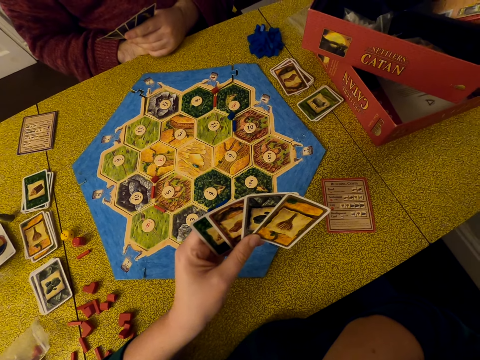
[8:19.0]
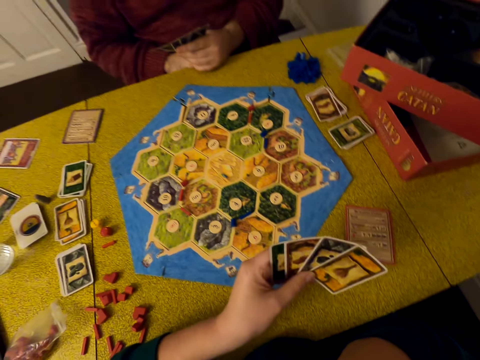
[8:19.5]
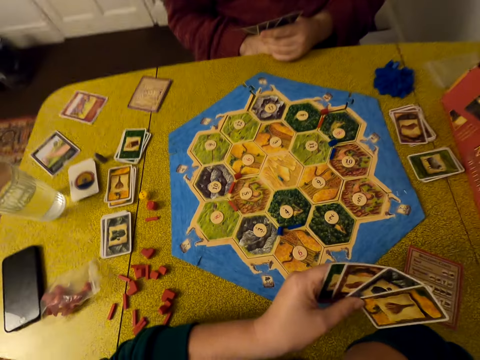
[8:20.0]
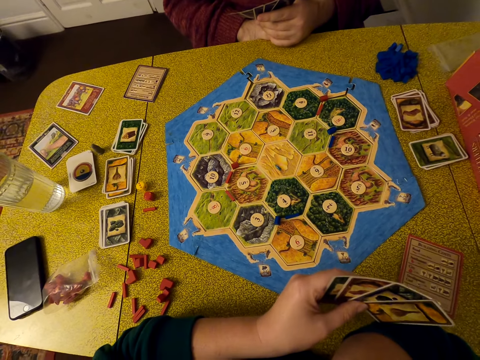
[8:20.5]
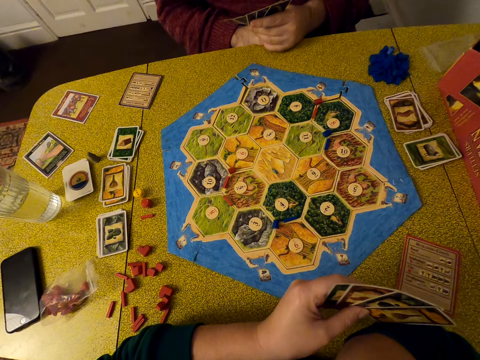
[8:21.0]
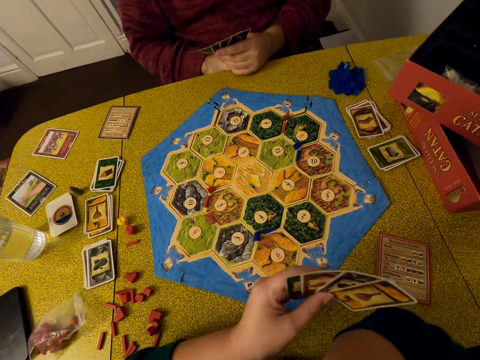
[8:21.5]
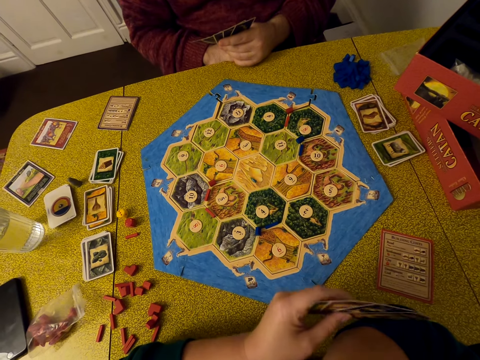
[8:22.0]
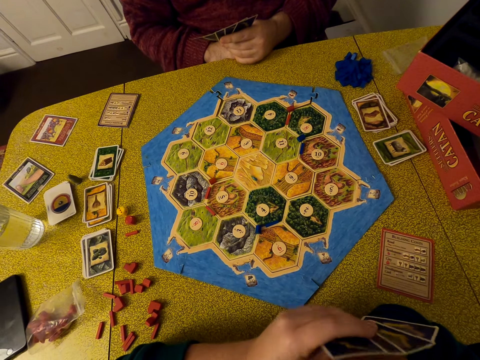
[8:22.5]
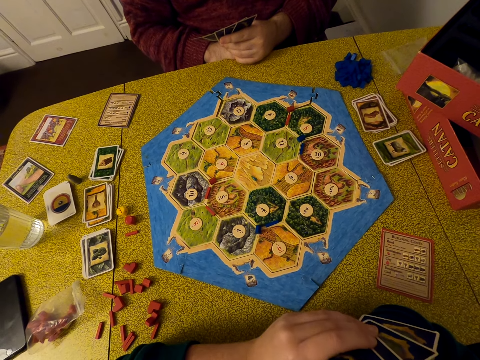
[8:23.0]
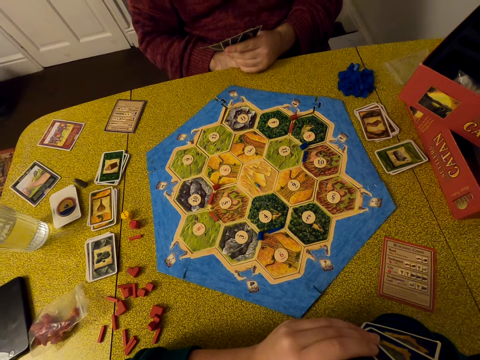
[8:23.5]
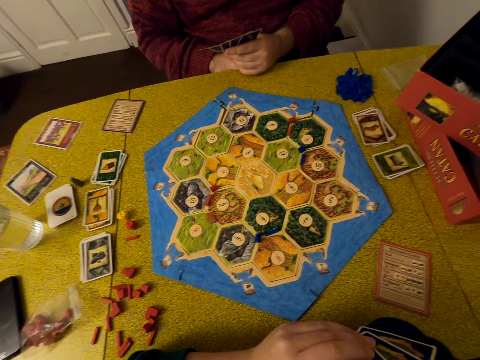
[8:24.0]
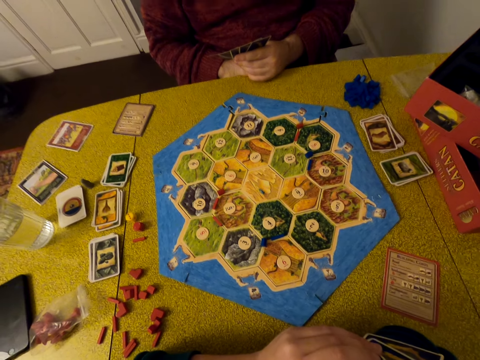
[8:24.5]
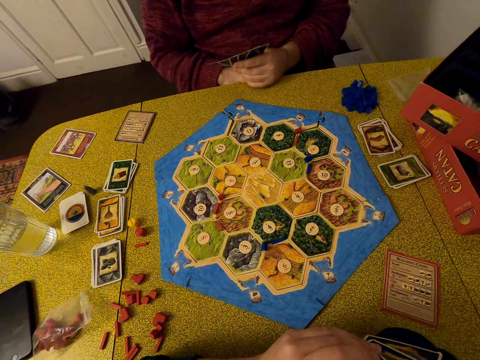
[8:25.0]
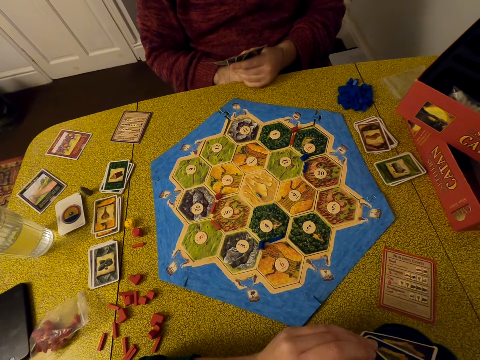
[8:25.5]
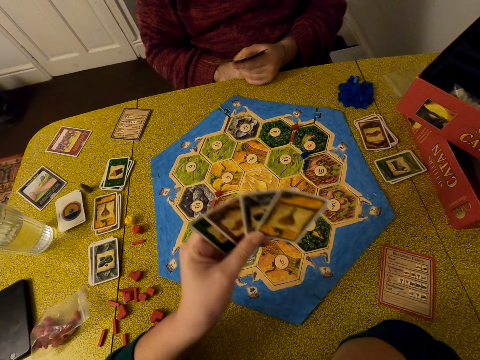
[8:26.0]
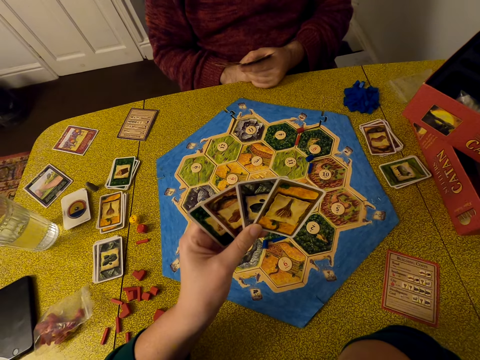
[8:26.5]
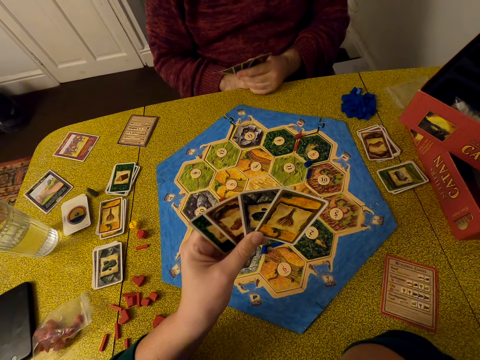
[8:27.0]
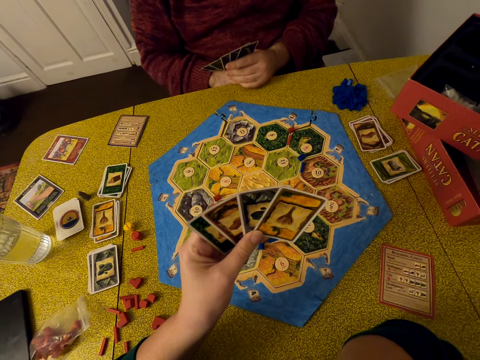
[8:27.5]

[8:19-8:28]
The camera wearer moves a hand. They look around. They move a hand. They look around.

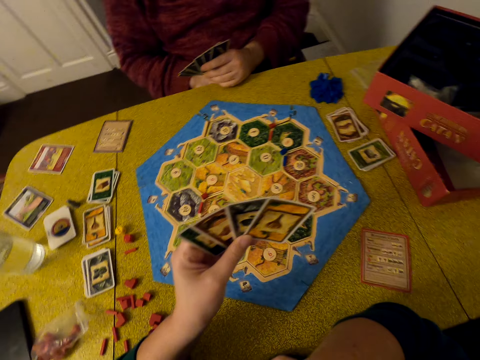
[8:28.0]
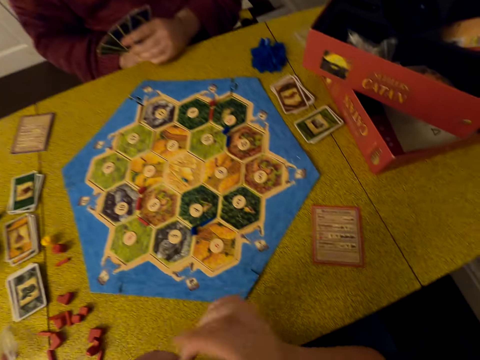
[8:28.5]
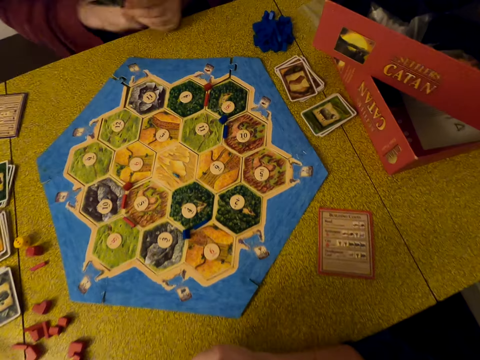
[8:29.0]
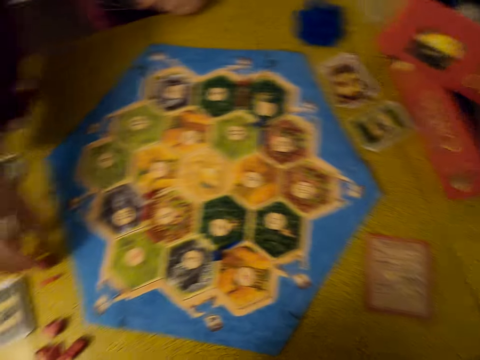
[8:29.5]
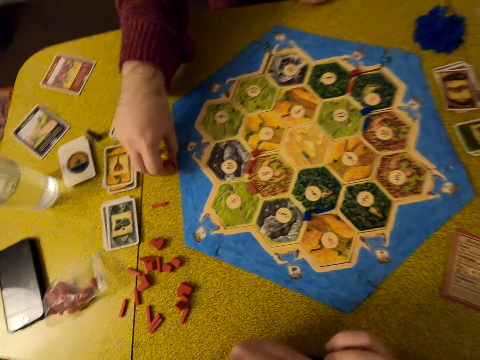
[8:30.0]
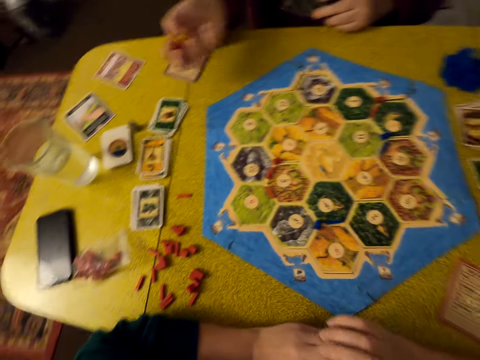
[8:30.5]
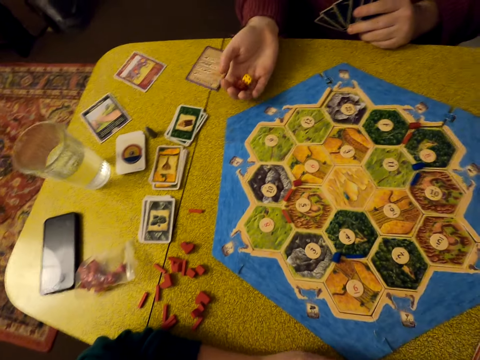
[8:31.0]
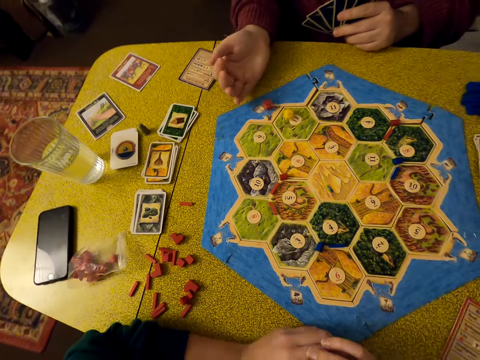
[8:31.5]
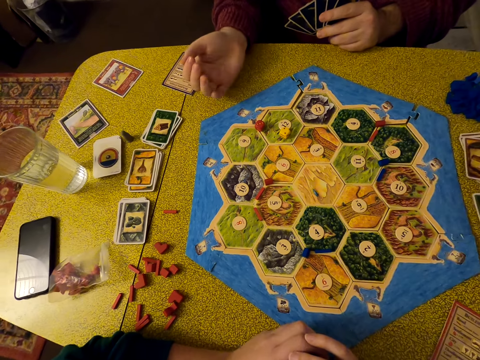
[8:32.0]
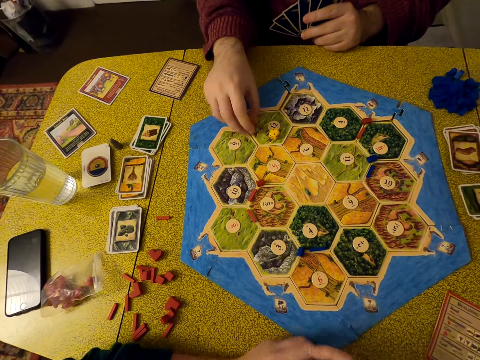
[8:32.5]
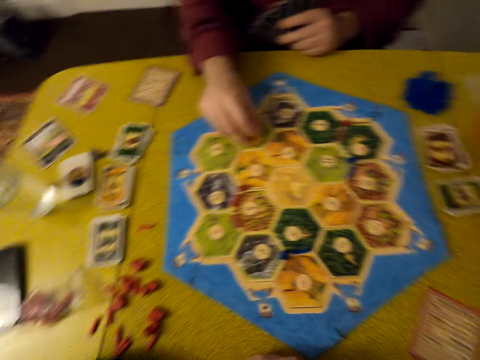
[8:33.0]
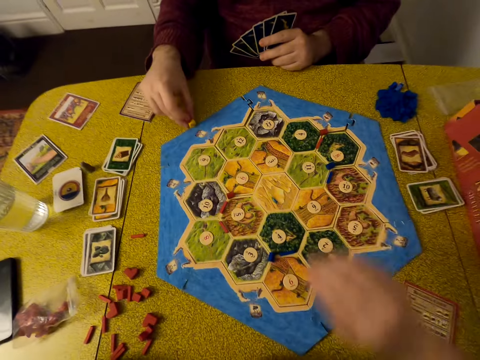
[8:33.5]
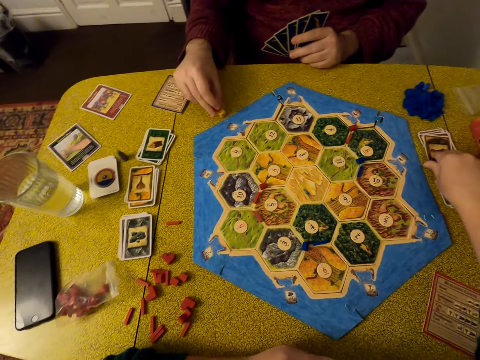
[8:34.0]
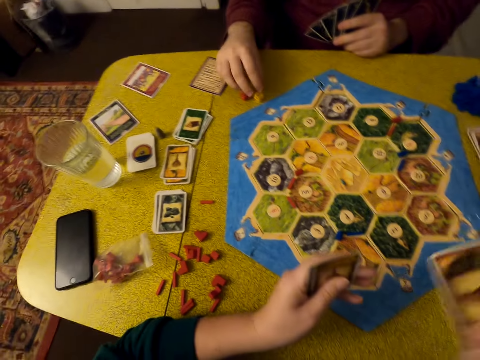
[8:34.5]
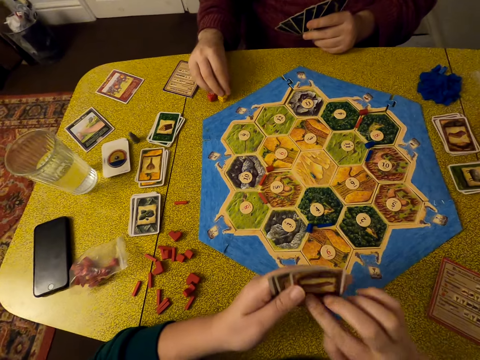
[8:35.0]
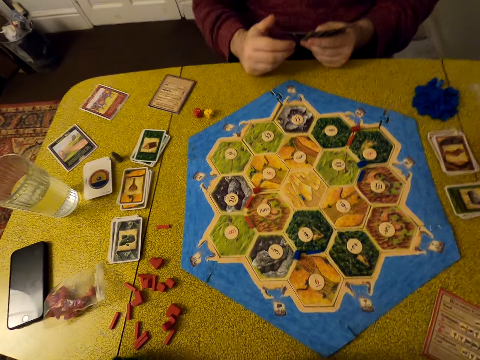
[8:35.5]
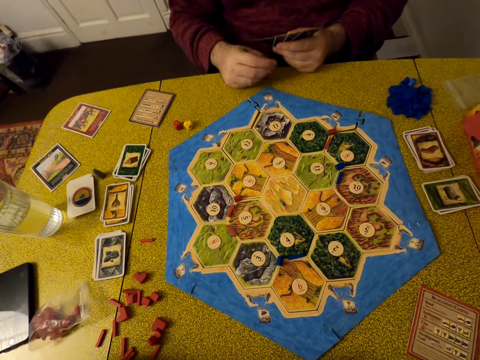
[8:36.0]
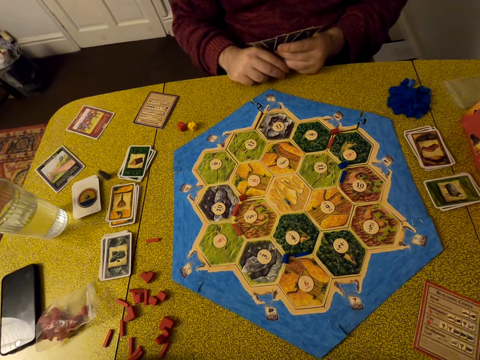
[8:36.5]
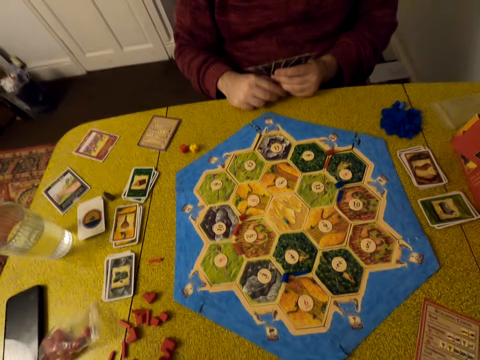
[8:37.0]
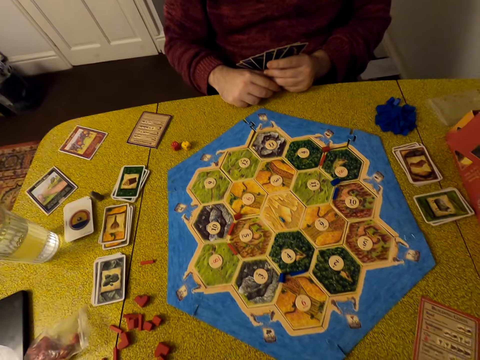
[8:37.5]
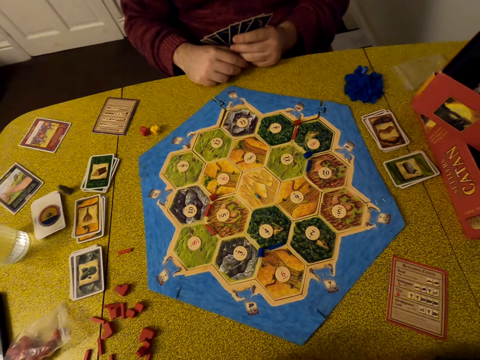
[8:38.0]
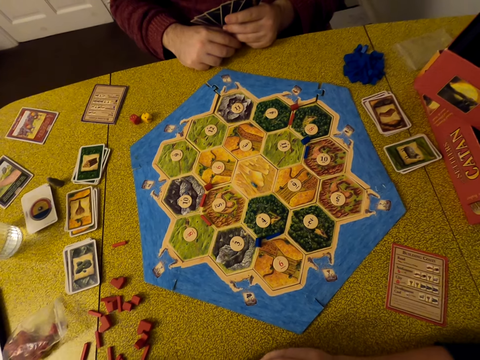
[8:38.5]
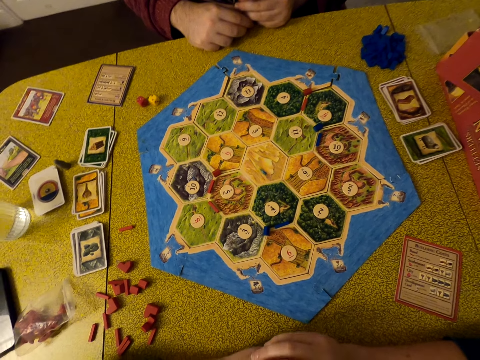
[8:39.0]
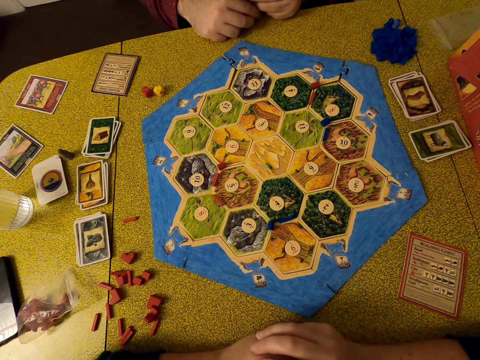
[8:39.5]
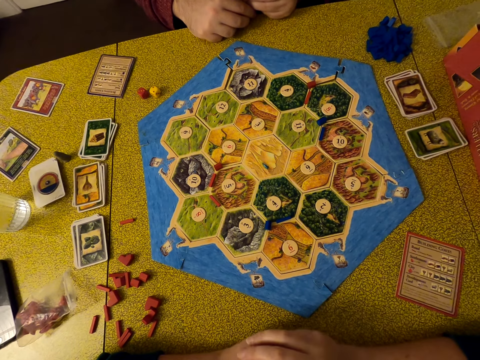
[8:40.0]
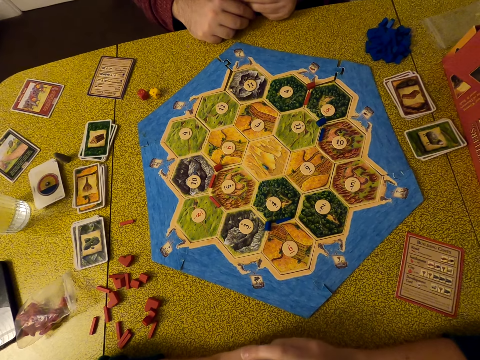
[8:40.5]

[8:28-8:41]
The camera wearer moves their hands. They look around. A man picks dice on the table. He shakes the dice. He puts the dice on the board. He picks the dice on the board. He puts the dice on the table. The camera wearer picks a card on the table. They hold cards. They look around. The man puts a hand on the table.

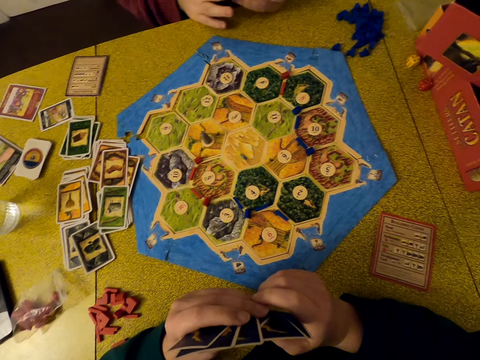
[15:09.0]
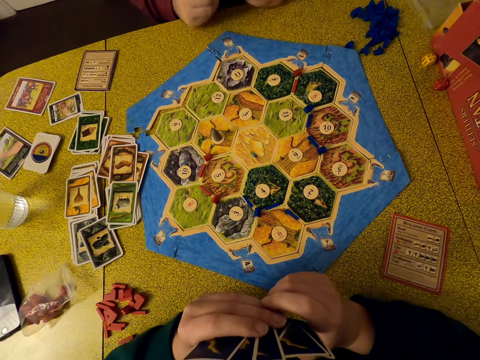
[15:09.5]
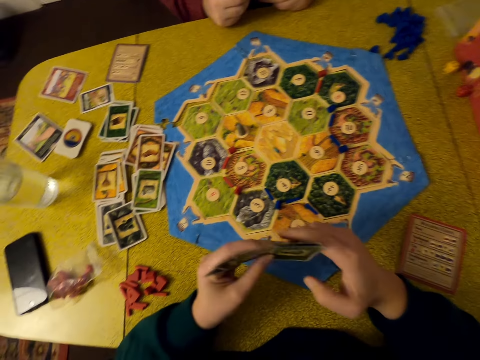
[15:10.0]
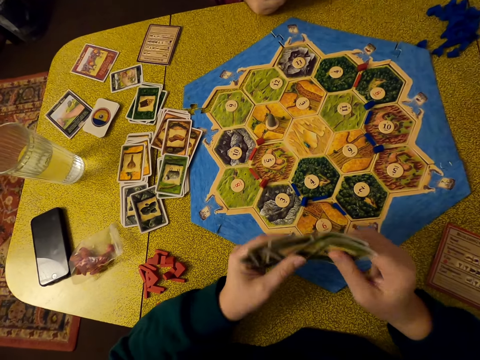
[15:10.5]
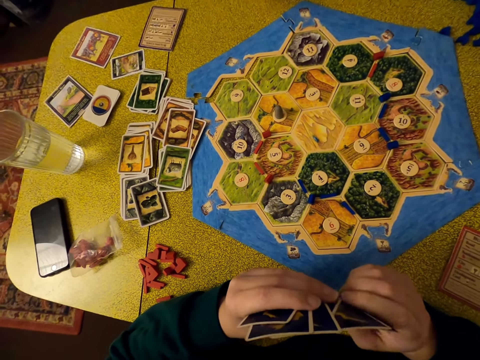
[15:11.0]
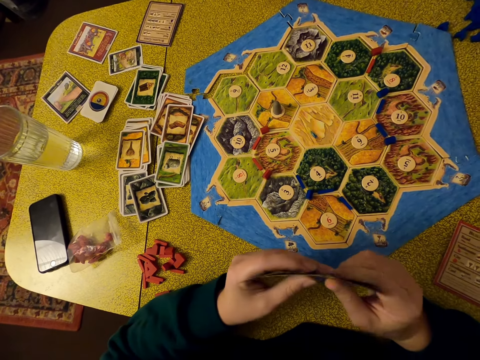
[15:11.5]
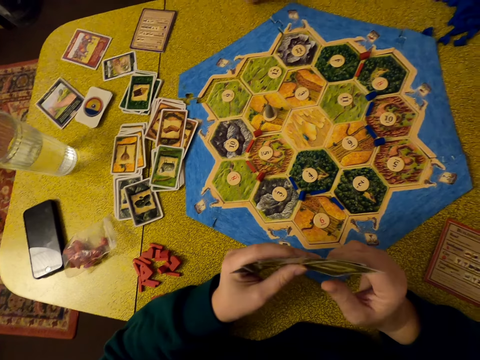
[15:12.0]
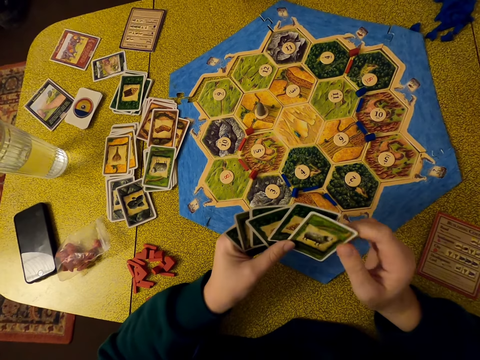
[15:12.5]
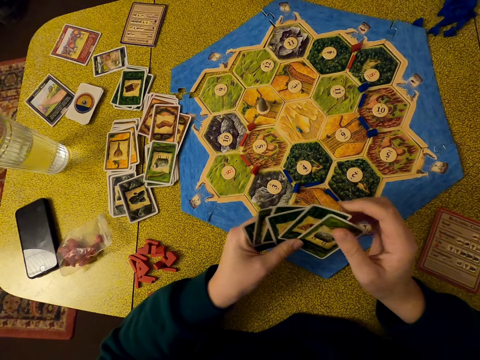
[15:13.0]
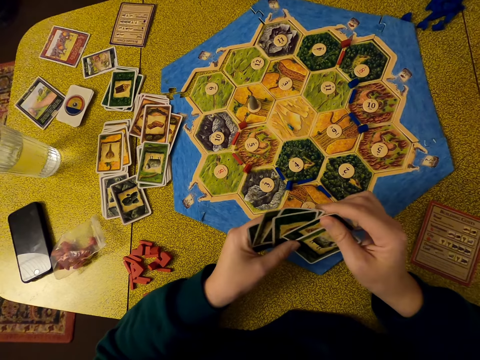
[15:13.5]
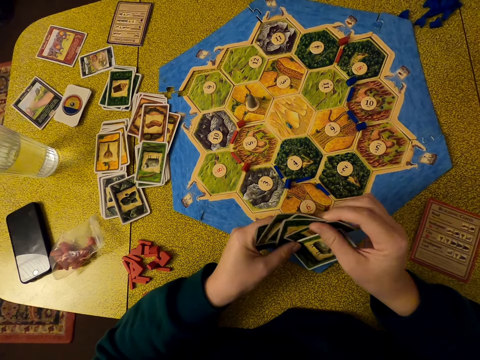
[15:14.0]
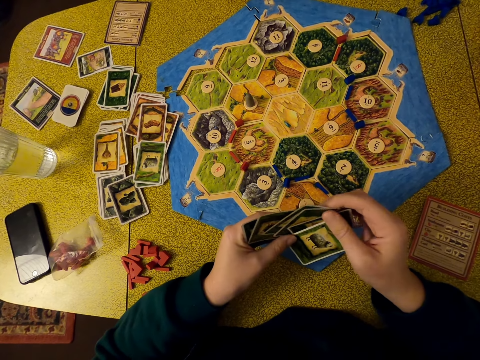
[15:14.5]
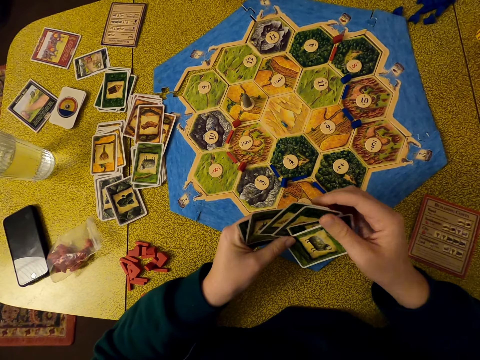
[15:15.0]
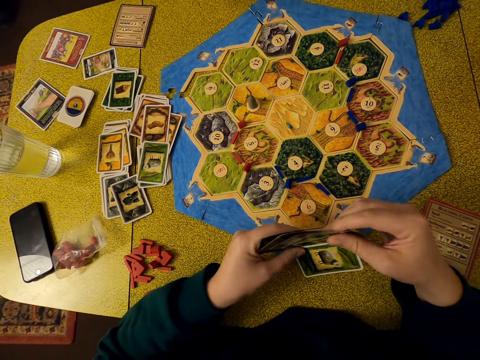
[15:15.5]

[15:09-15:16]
The camera wearer moves their hands. They select cards. They look around. They pick the cards.
